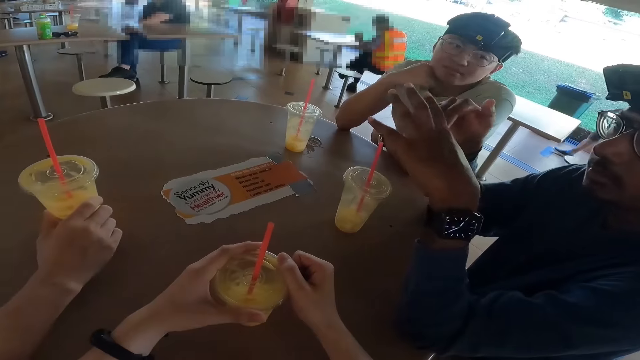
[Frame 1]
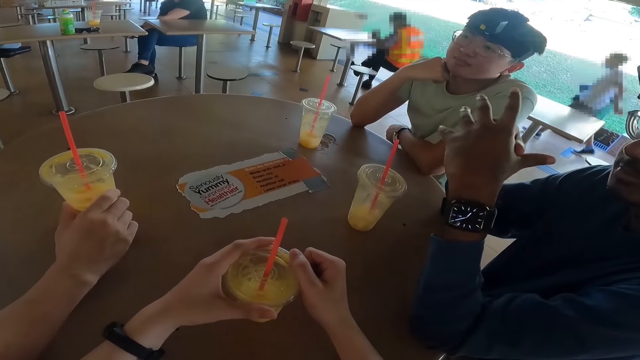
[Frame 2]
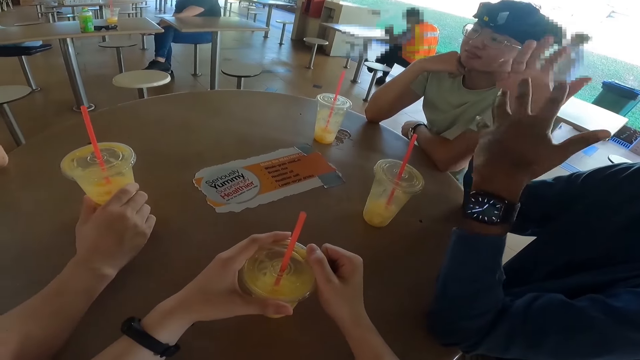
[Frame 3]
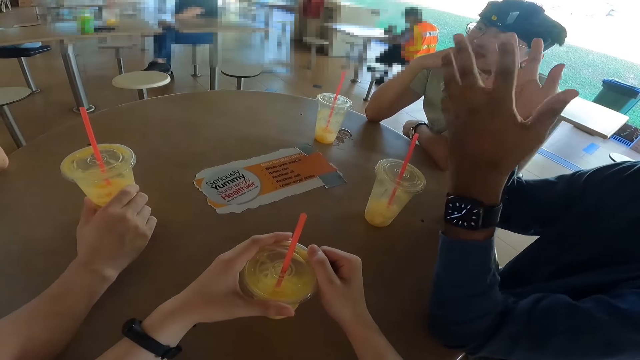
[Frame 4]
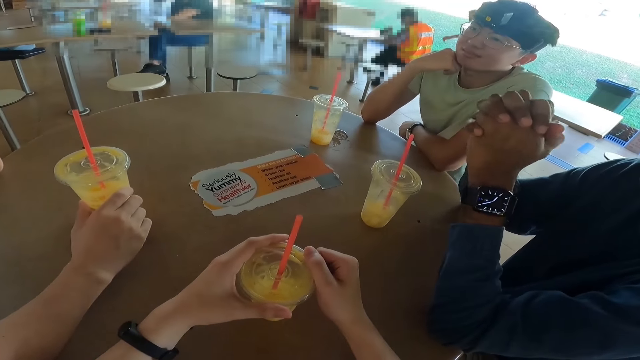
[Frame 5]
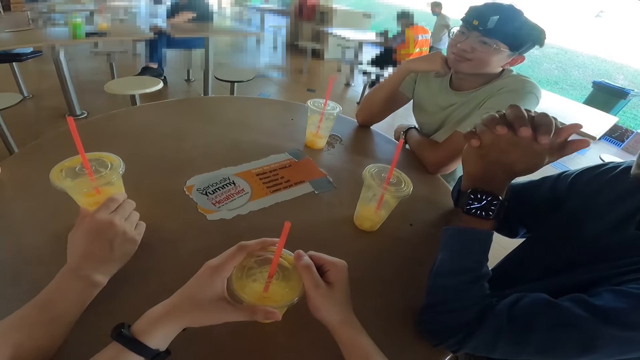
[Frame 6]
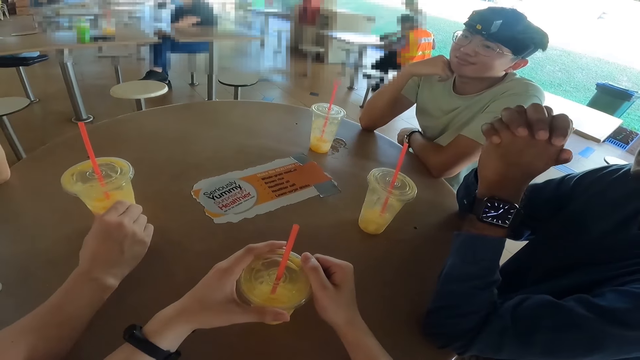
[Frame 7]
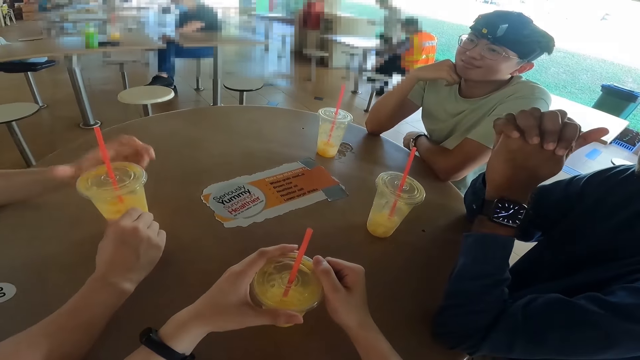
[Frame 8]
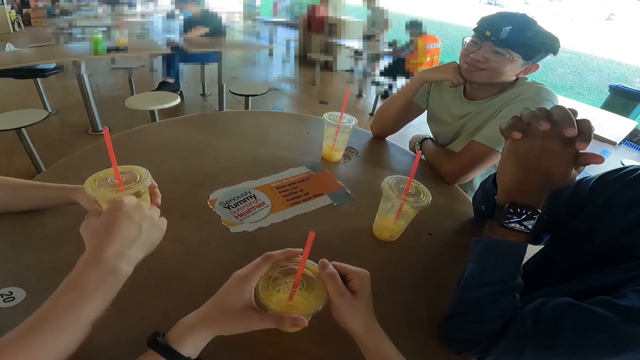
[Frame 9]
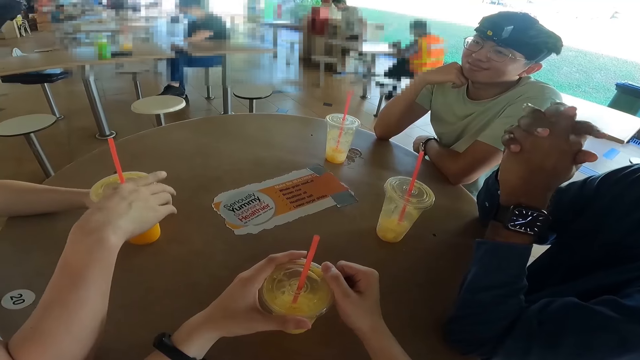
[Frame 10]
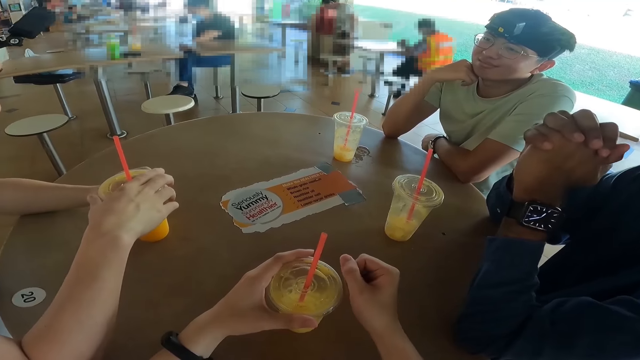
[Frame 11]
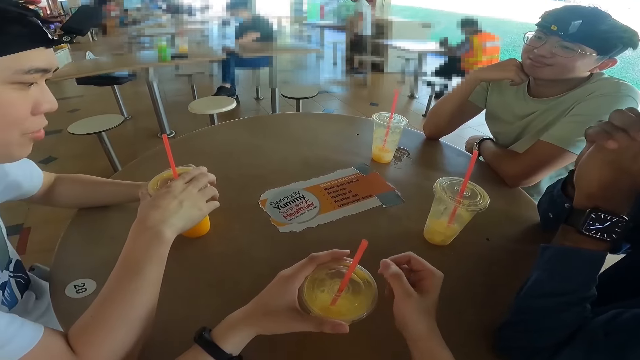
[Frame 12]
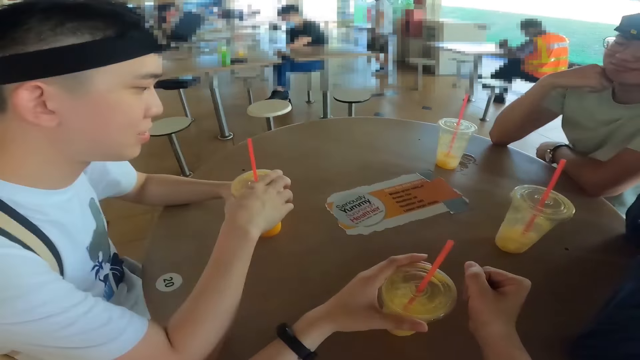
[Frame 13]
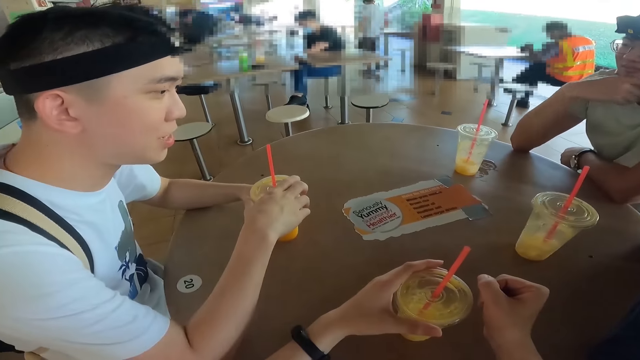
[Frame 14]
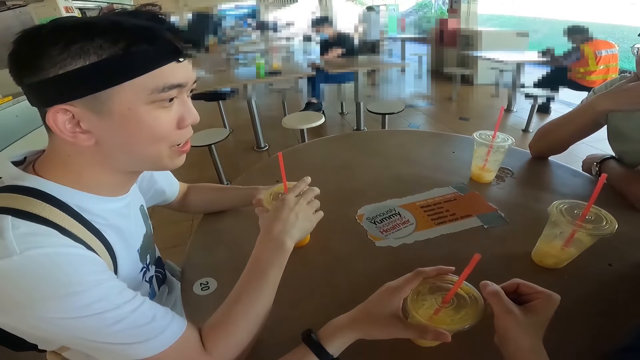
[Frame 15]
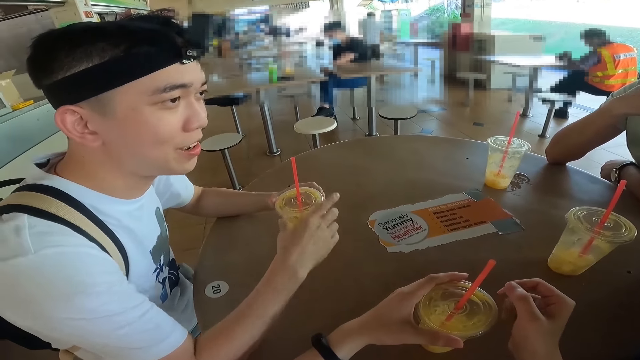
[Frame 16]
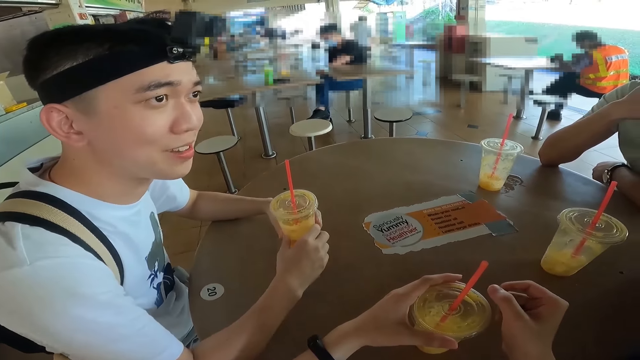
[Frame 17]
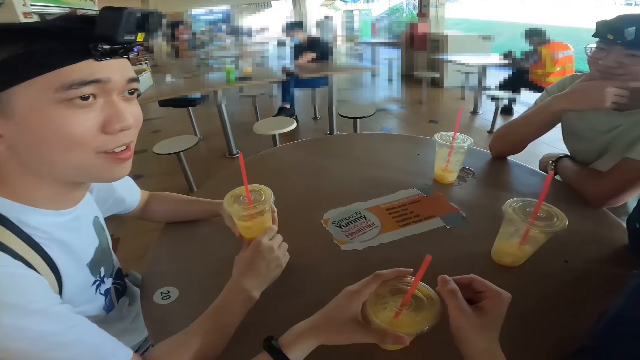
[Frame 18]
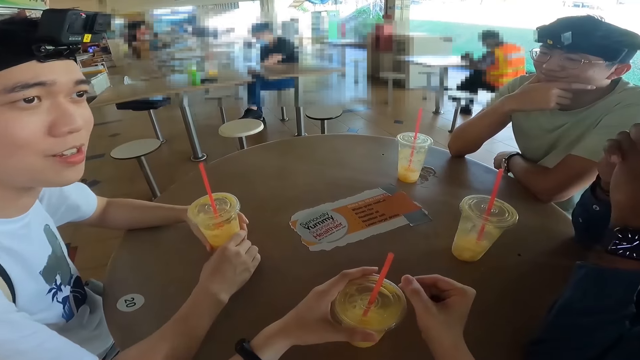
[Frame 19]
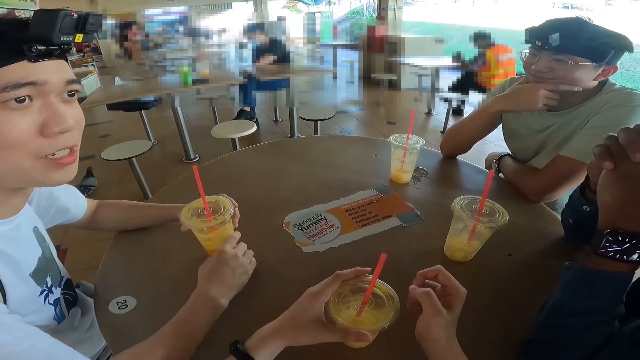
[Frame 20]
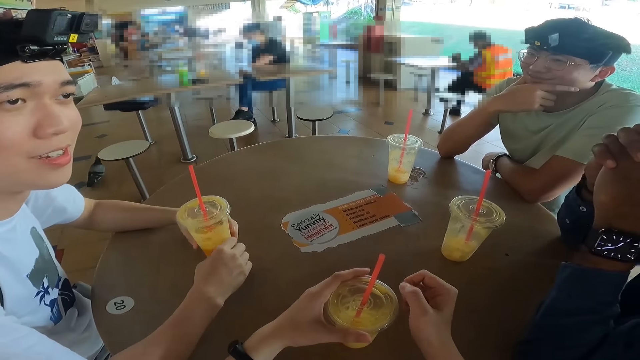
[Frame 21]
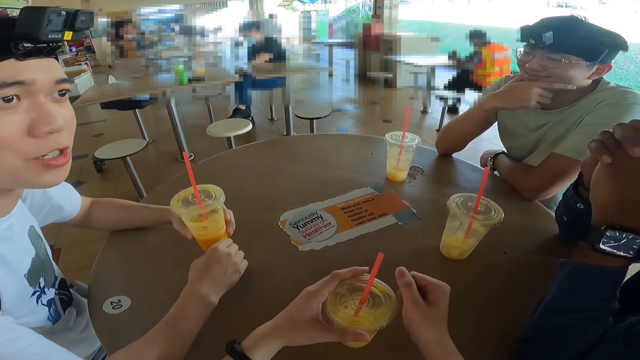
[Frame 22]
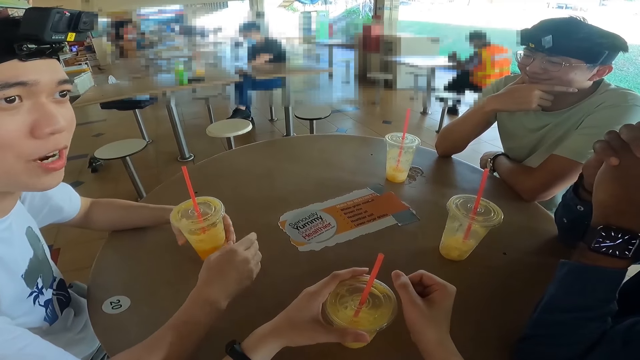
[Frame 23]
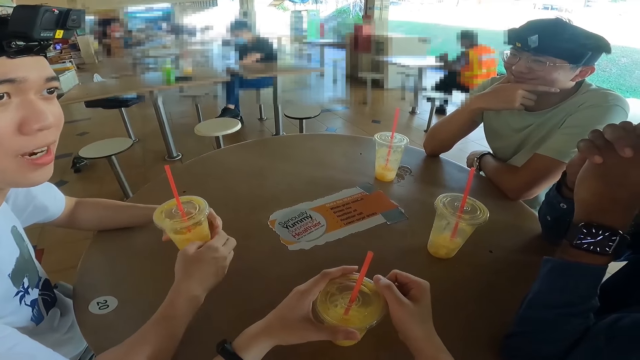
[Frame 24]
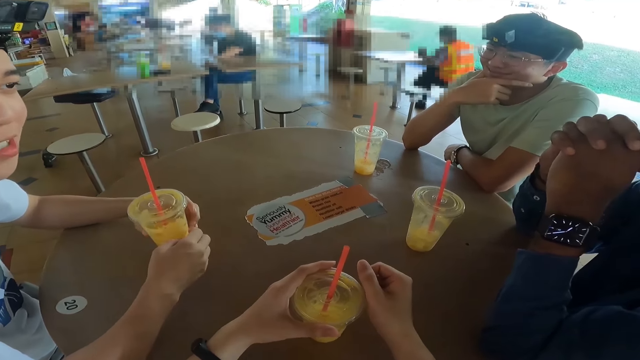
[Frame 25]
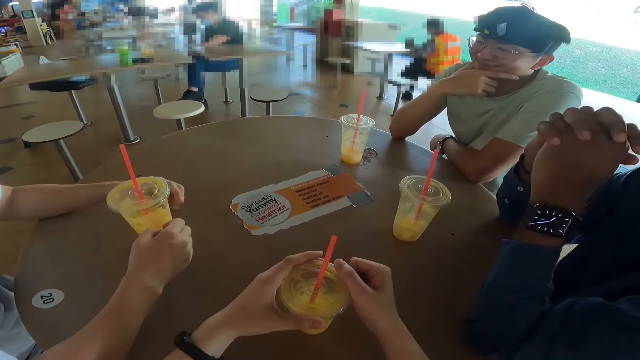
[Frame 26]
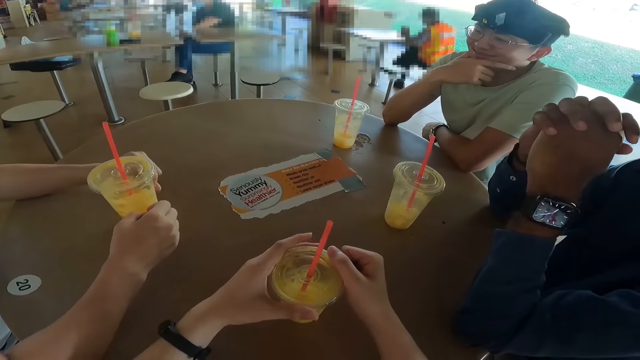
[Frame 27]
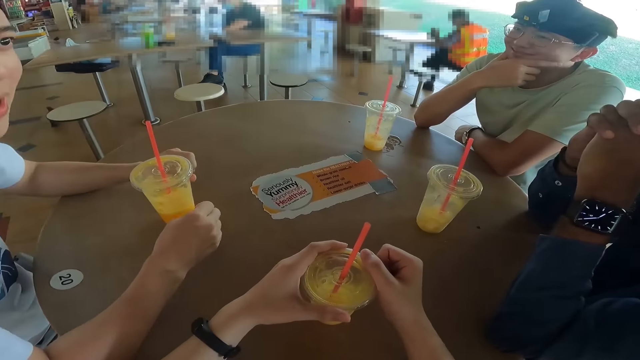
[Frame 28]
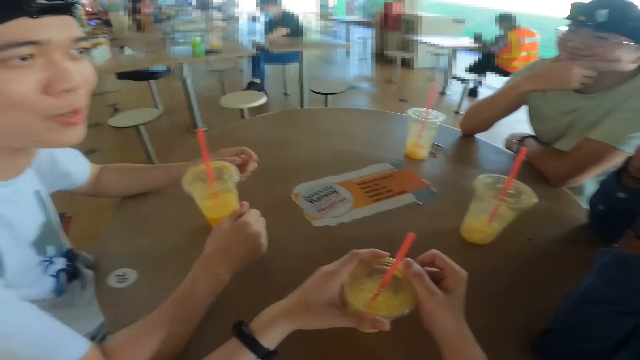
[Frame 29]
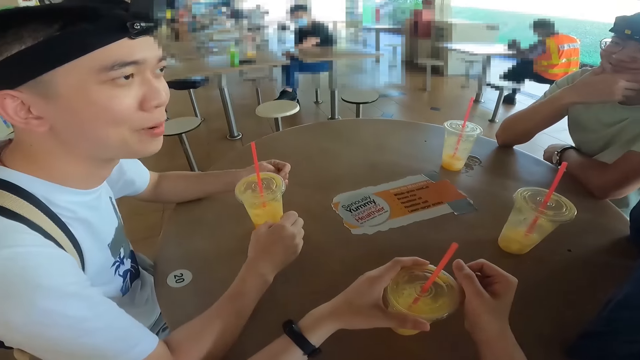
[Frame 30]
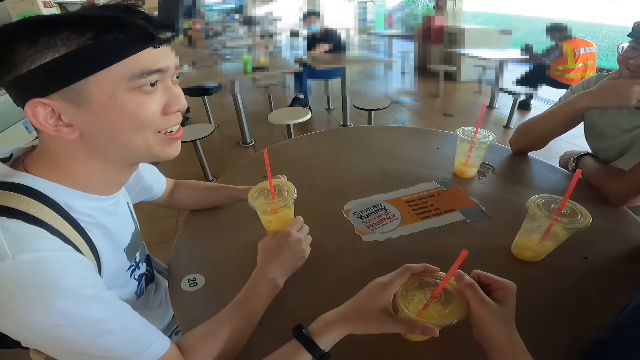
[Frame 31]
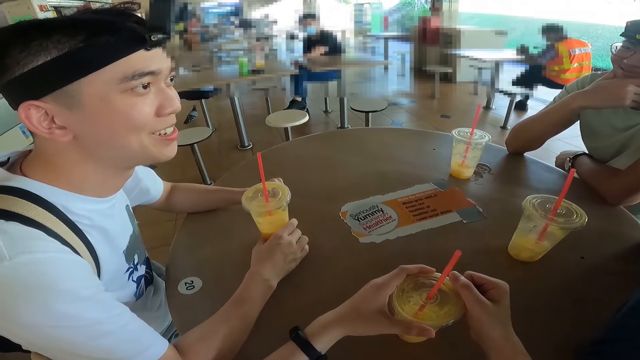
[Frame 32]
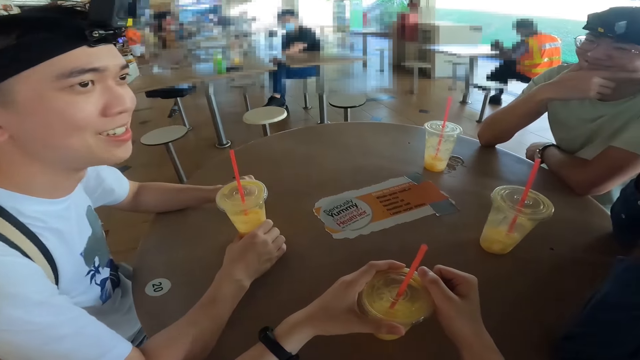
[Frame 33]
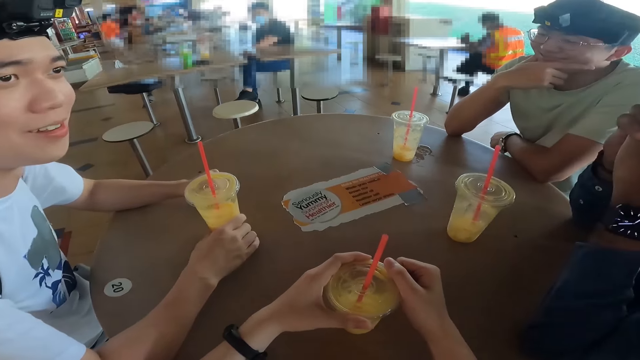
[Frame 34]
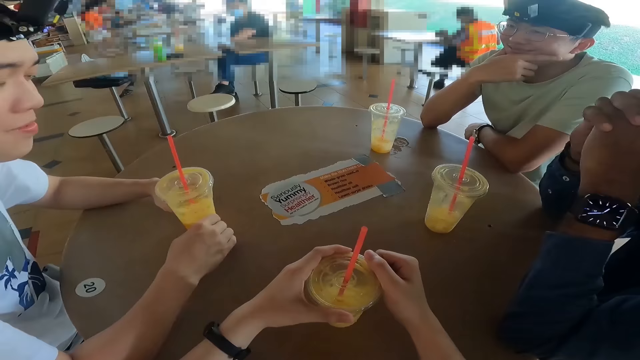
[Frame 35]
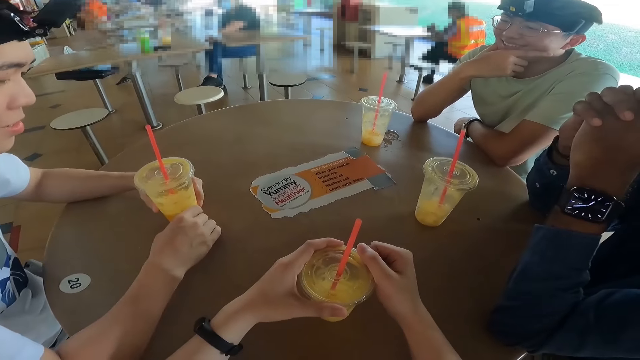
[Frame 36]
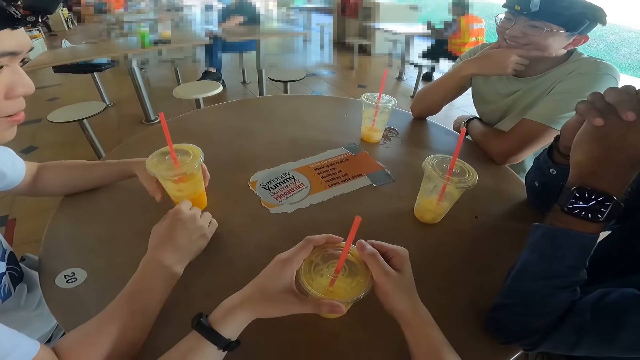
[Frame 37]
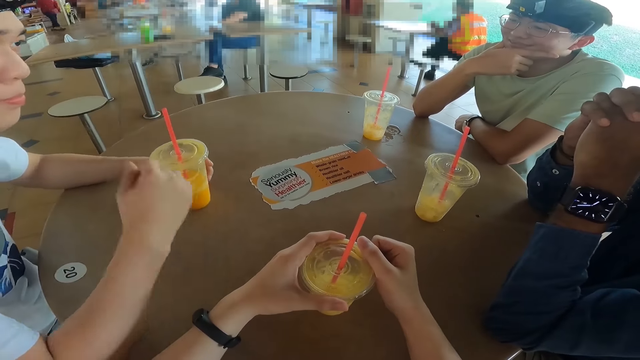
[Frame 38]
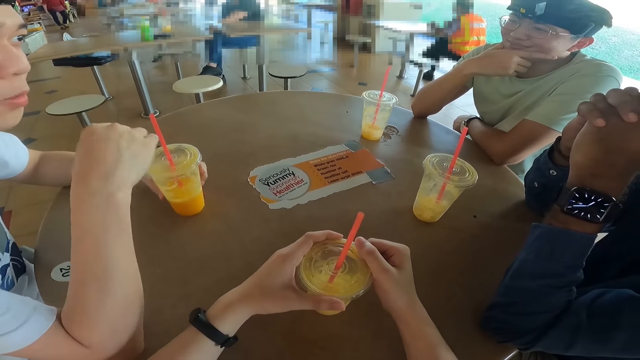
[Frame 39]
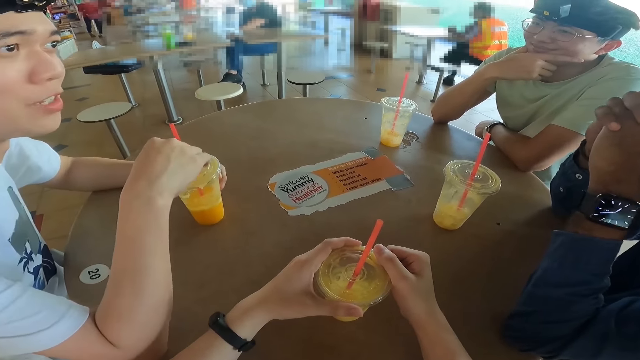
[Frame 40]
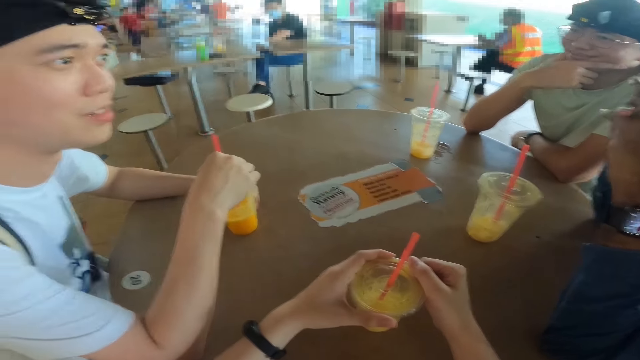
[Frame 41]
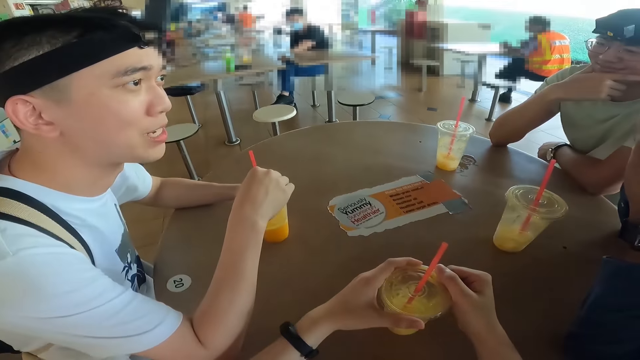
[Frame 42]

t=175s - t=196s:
A man picks up the juice and talks. The camera wearer looks around. The man moves the hands and talks.
